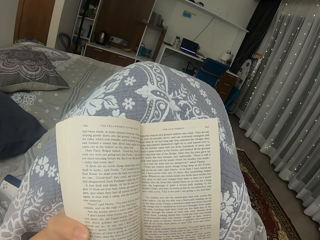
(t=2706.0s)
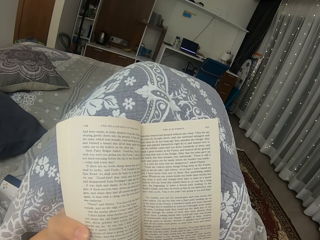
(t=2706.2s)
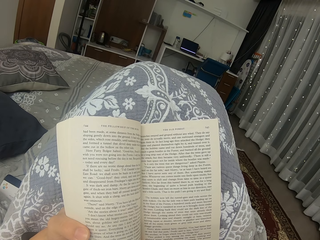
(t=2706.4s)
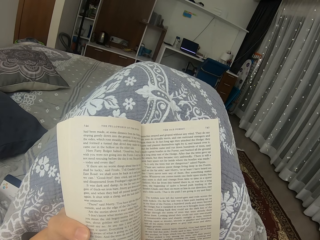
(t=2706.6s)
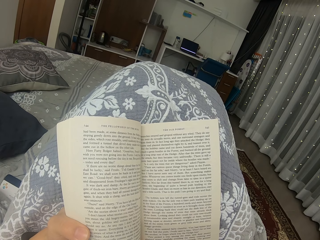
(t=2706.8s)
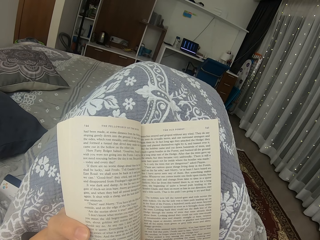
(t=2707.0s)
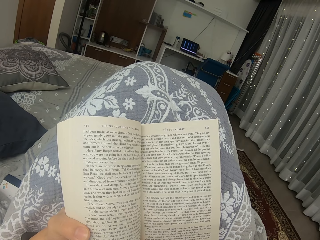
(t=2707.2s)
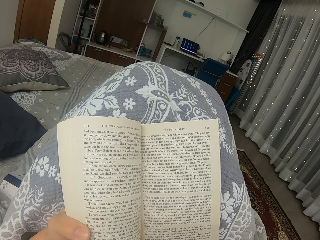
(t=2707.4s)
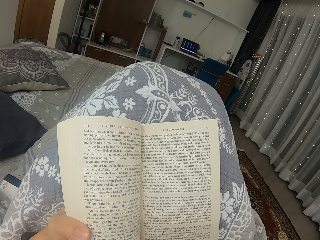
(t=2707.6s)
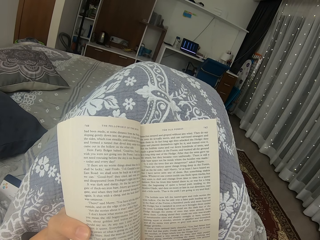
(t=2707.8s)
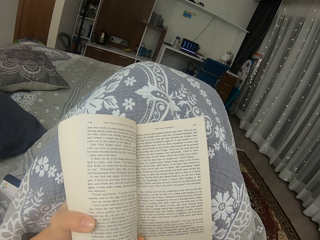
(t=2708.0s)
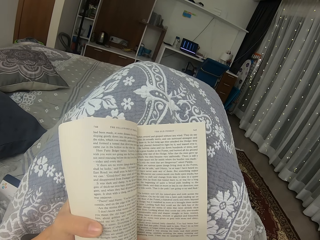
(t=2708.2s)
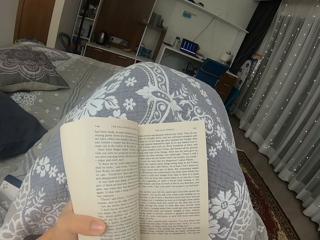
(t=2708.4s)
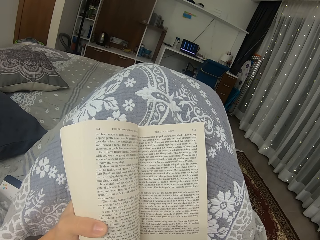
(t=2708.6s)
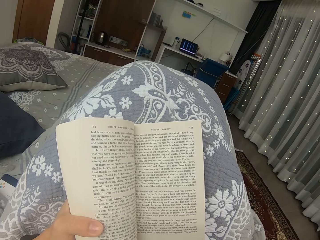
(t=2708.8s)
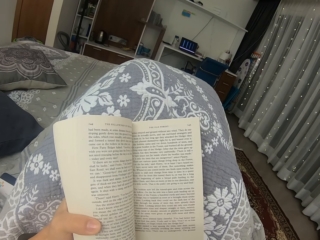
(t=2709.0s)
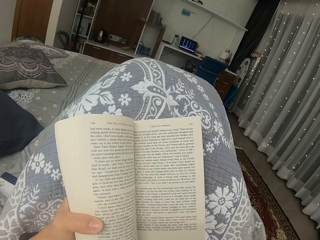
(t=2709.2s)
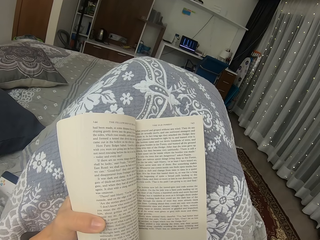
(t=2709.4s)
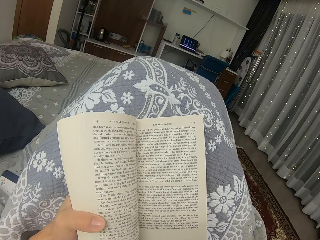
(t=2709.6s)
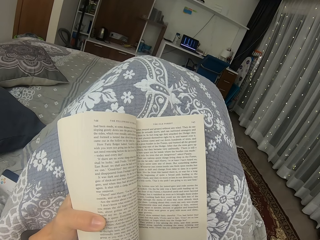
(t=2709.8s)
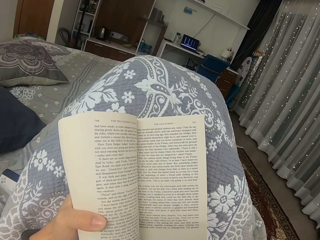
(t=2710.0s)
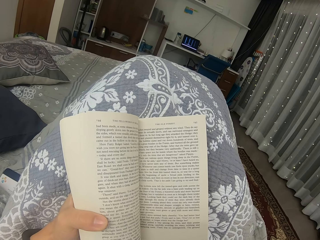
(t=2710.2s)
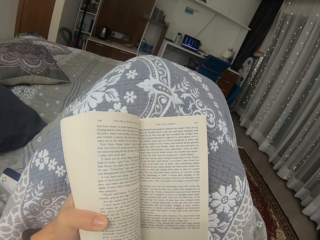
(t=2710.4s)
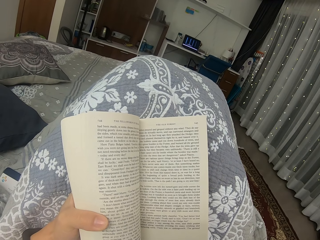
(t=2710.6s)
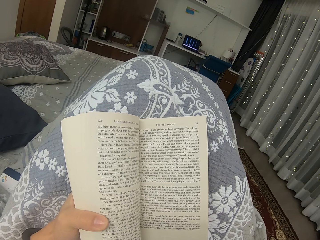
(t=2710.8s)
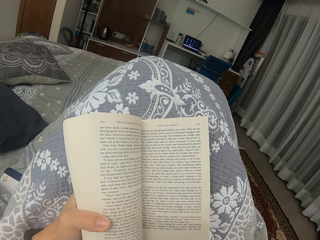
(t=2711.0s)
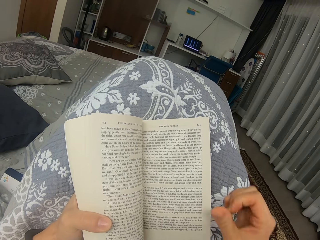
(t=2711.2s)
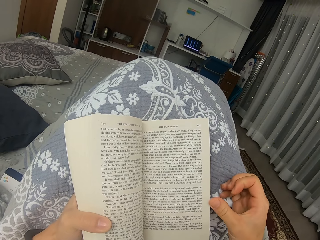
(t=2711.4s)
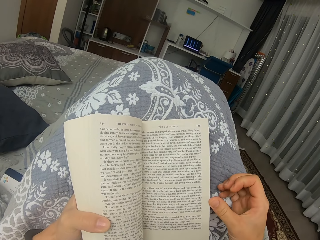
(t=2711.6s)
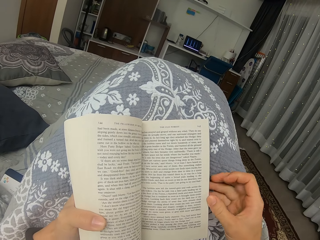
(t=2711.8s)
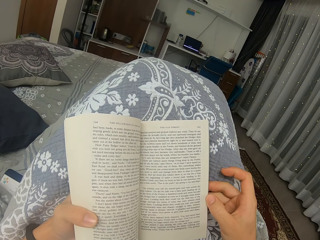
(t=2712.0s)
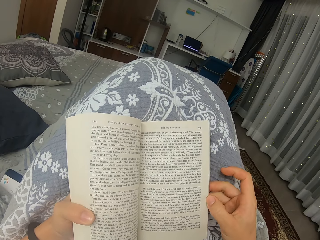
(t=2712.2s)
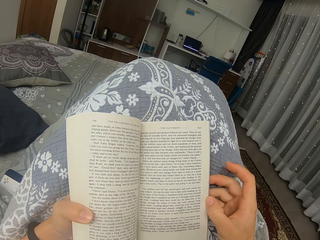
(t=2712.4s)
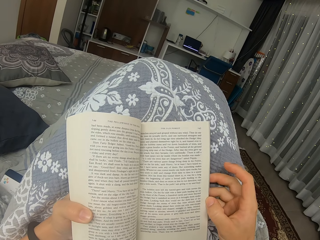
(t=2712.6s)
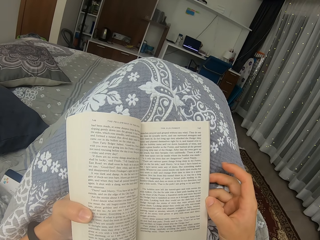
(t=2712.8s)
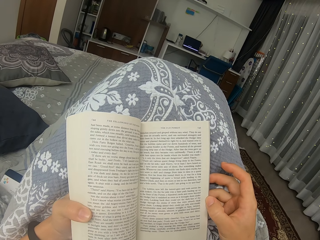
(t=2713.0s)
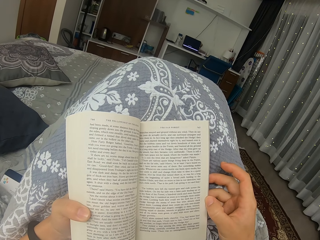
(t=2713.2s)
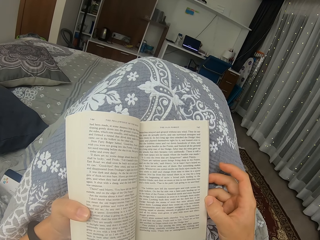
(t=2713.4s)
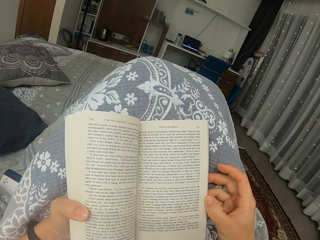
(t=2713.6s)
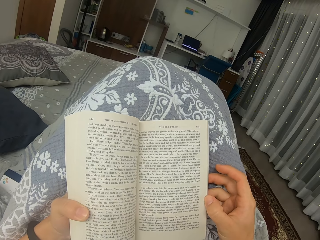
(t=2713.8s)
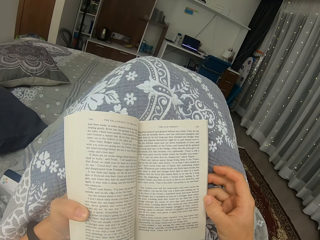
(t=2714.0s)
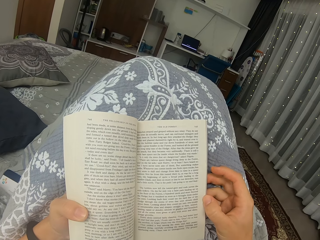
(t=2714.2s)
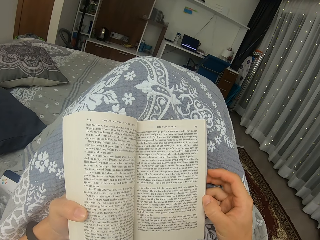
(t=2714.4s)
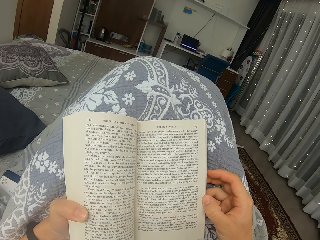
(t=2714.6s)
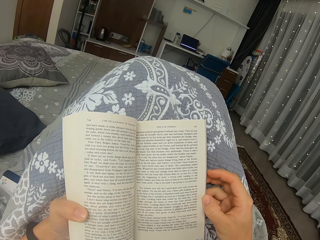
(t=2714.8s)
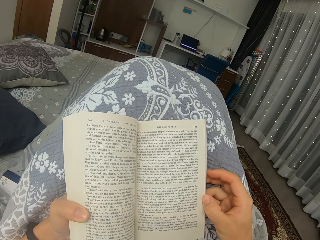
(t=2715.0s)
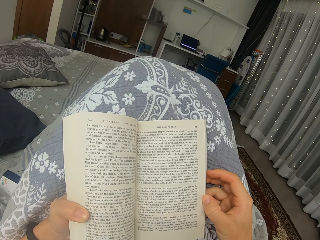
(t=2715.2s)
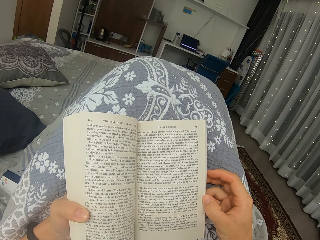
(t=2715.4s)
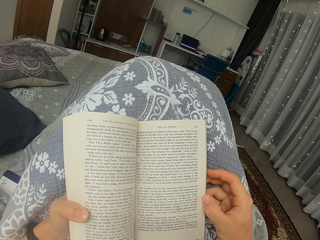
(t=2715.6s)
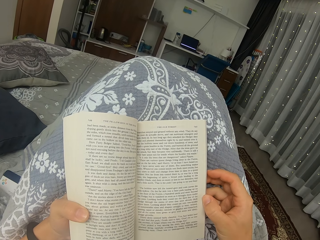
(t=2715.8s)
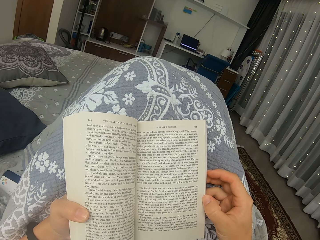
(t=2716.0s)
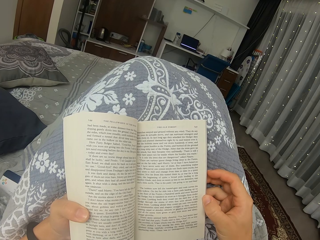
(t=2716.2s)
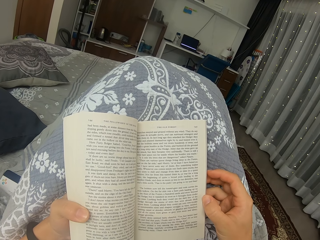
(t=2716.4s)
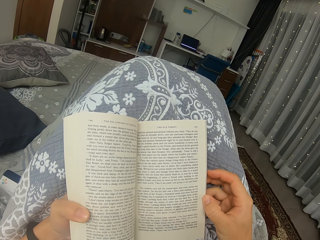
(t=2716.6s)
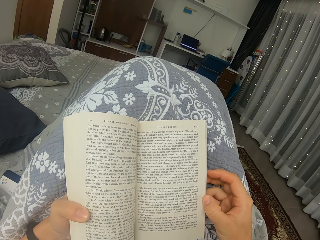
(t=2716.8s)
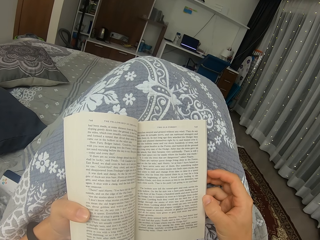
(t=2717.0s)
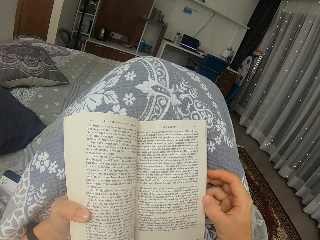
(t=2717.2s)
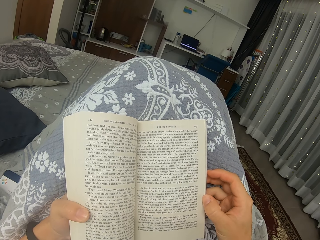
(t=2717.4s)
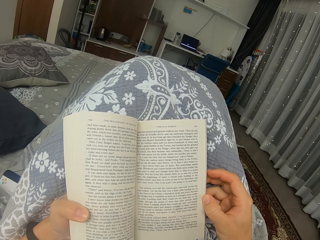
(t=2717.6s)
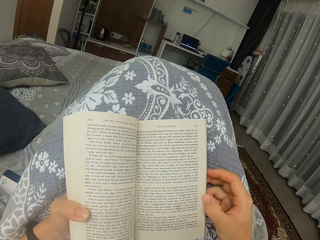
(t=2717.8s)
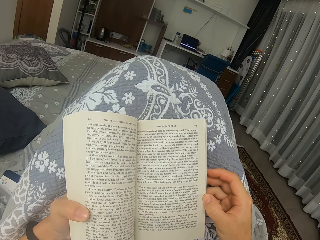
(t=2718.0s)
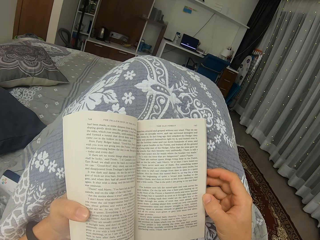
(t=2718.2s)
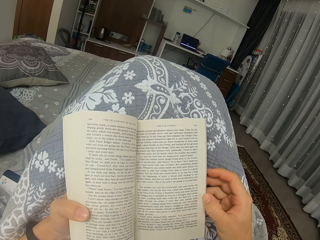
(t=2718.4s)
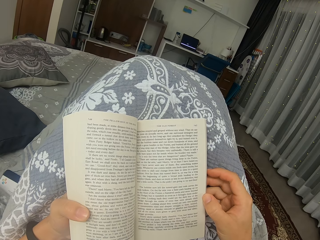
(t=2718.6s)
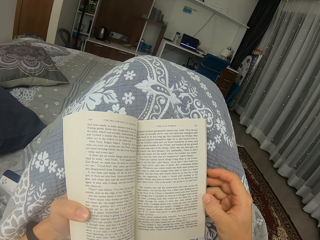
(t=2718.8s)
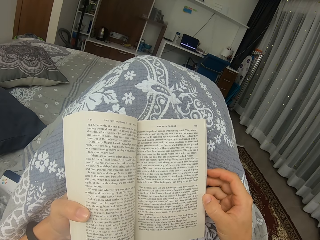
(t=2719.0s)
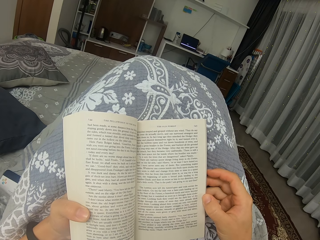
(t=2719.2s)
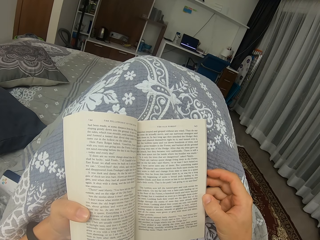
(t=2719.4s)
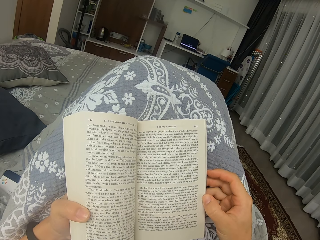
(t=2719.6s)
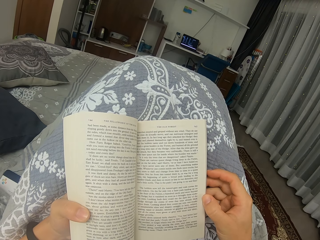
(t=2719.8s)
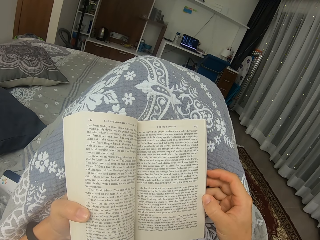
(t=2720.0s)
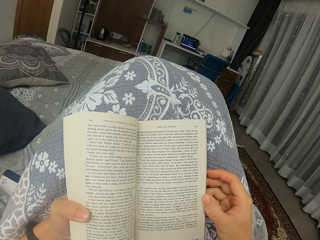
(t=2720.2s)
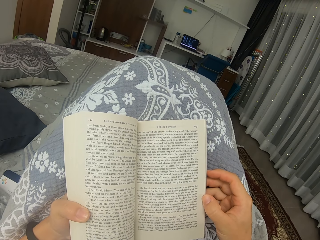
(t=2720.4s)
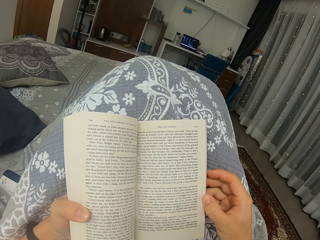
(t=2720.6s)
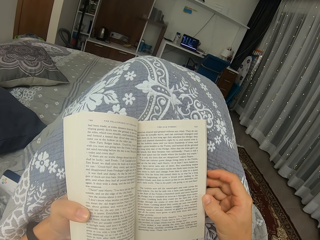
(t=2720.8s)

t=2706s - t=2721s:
The camera wearer holds the book with a hand. They put their right hand on the book. They read the book. They read the book again.

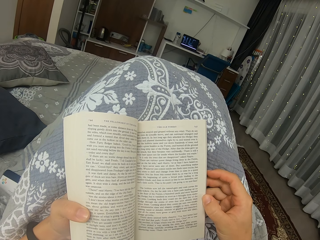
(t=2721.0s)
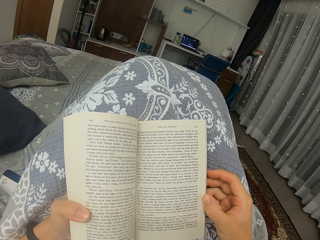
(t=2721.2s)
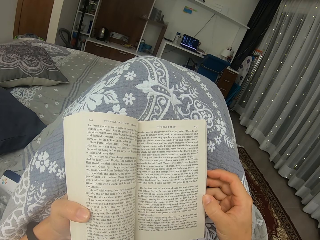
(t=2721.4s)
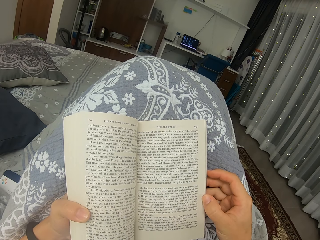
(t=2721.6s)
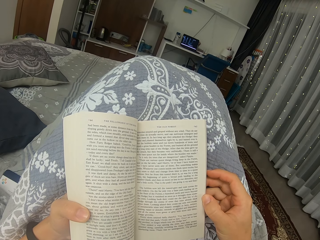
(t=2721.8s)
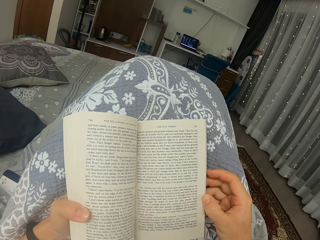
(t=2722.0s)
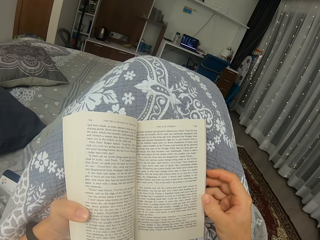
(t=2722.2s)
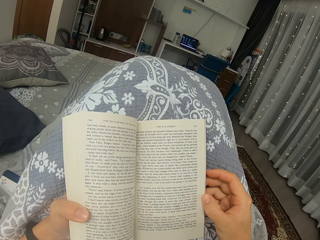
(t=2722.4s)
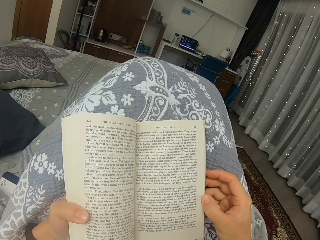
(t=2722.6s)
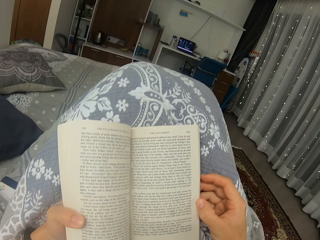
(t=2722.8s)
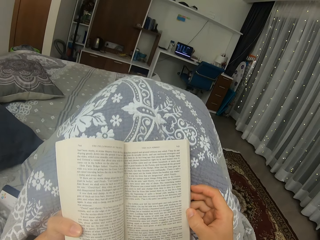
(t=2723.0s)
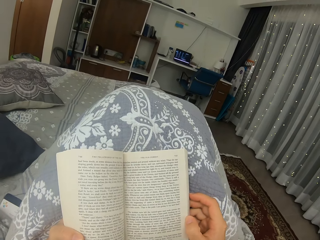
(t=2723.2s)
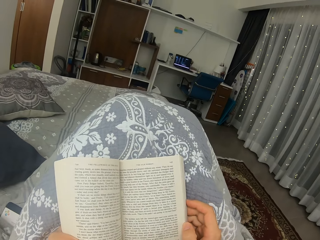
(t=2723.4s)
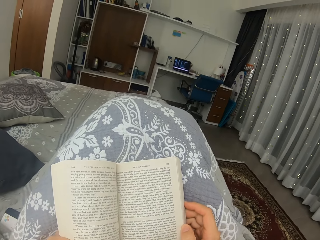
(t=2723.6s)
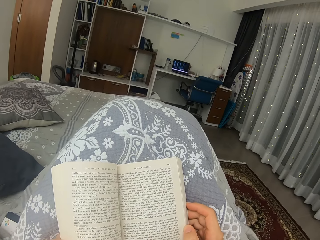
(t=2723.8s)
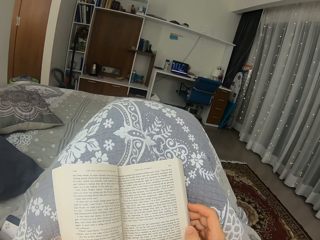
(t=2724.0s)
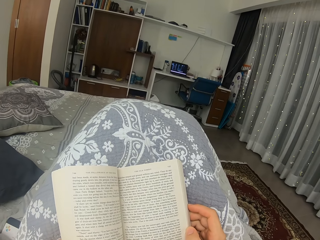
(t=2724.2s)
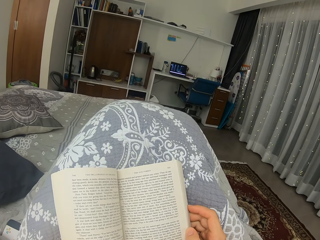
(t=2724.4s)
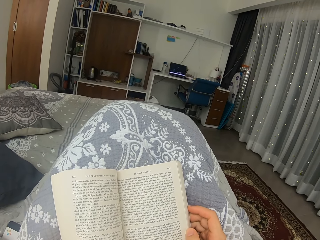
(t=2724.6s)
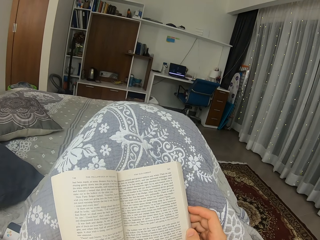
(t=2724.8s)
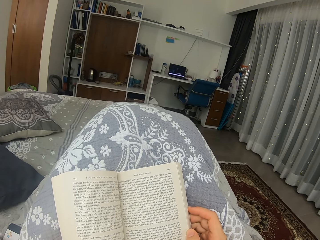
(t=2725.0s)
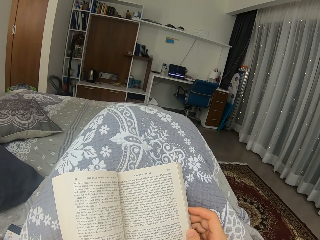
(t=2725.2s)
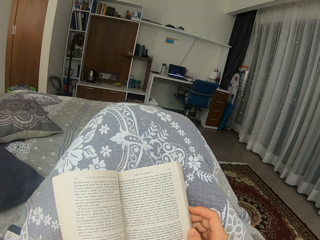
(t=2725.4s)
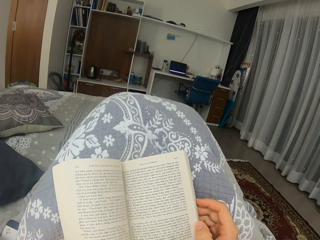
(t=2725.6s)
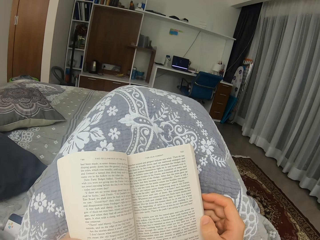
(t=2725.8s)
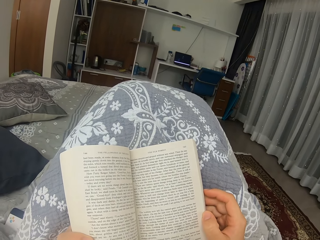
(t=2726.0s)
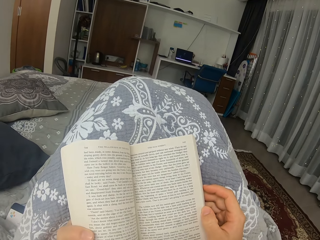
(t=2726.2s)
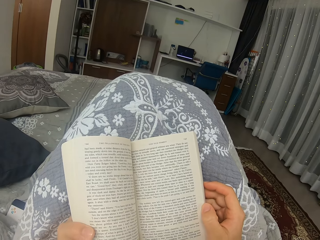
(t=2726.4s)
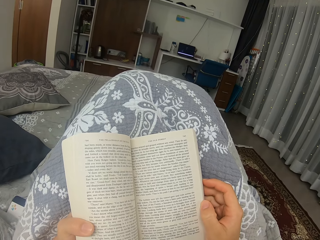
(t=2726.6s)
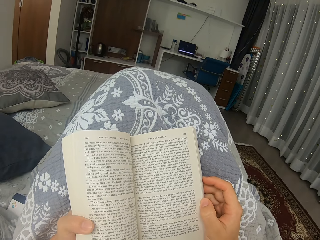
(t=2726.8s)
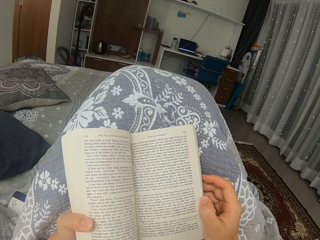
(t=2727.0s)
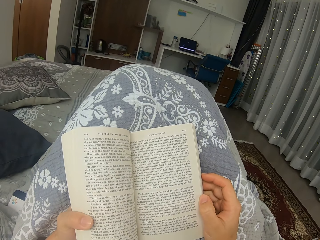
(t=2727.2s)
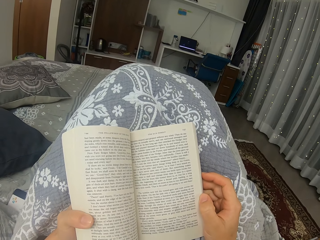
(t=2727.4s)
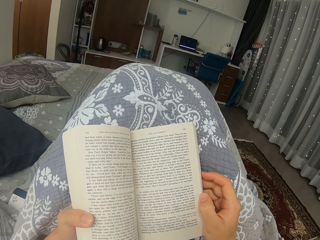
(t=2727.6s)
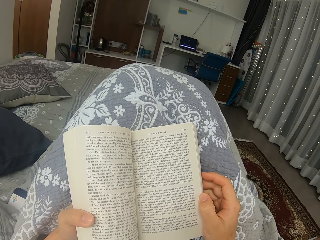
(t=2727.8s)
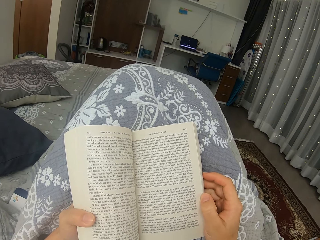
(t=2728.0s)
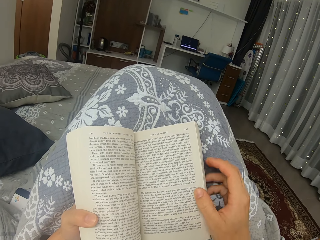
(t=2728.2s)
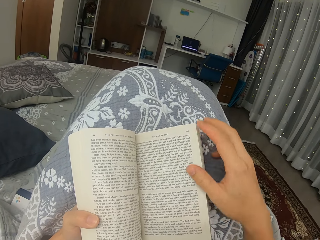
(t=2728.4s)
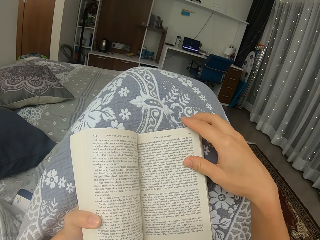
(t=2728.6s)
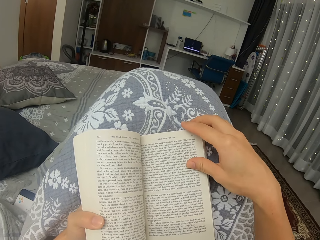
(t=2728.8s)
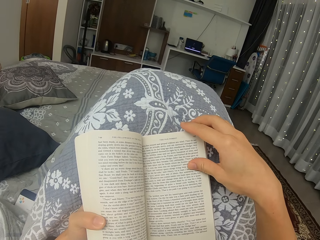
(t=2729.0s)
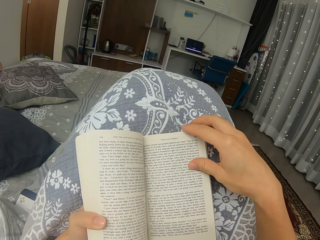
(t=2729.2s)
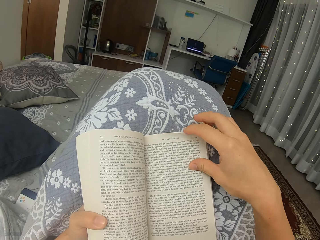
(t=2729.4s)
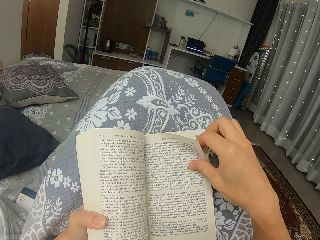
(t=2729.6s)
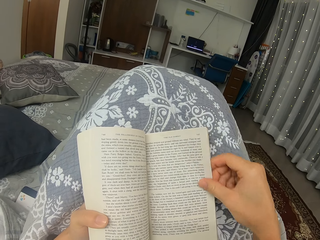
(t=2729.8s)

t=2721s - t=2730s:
The camera wearer lifts a page.
